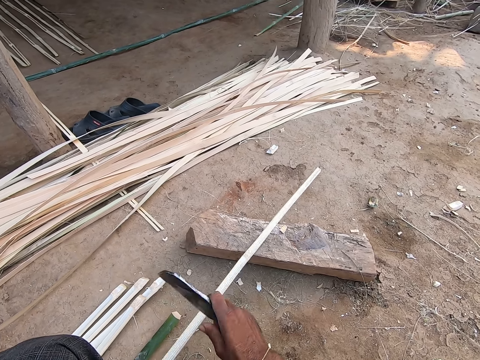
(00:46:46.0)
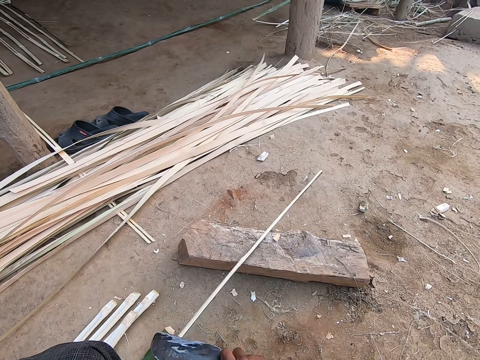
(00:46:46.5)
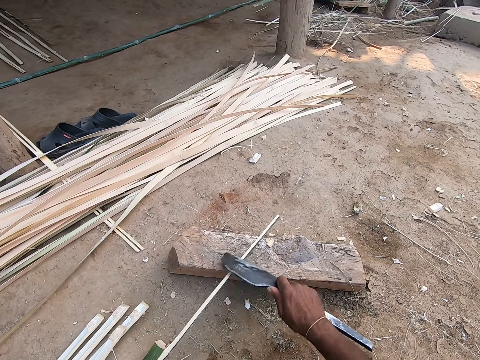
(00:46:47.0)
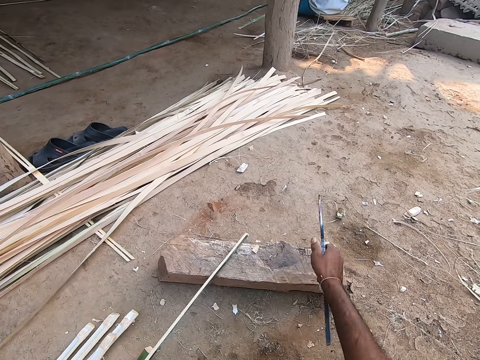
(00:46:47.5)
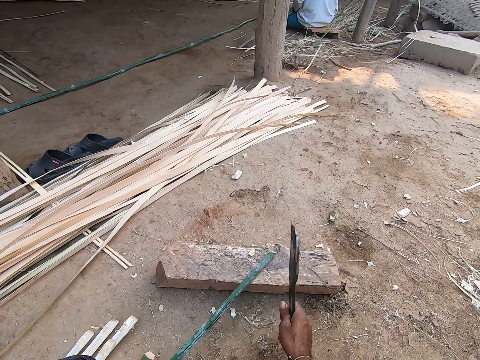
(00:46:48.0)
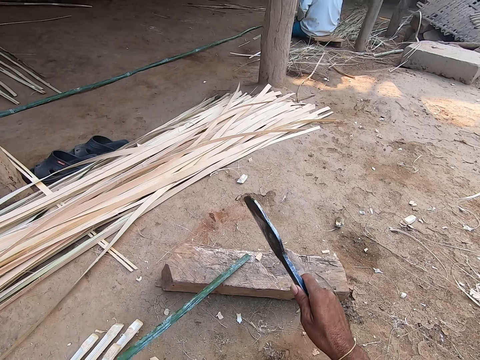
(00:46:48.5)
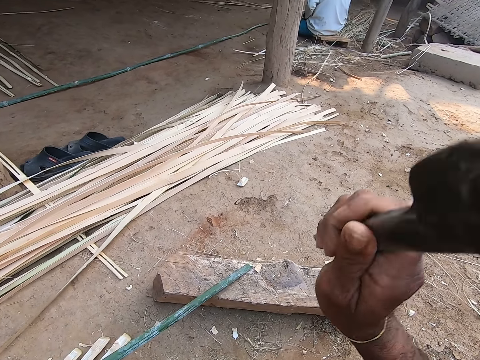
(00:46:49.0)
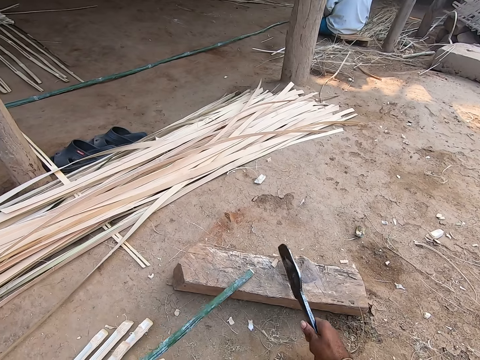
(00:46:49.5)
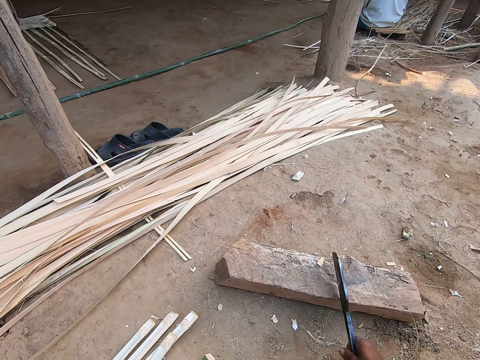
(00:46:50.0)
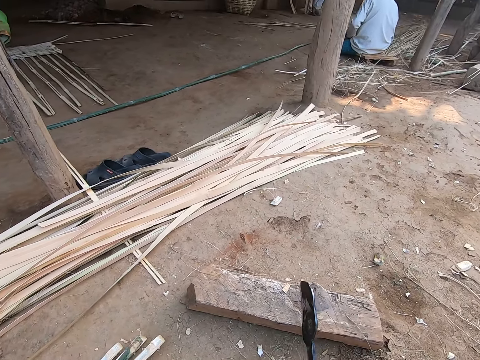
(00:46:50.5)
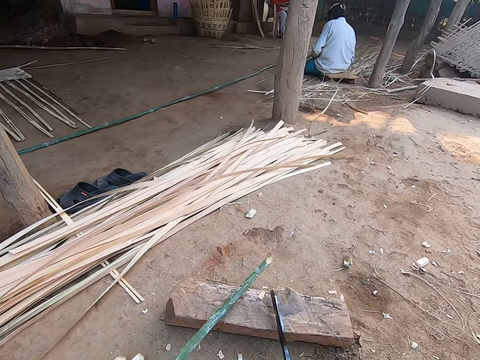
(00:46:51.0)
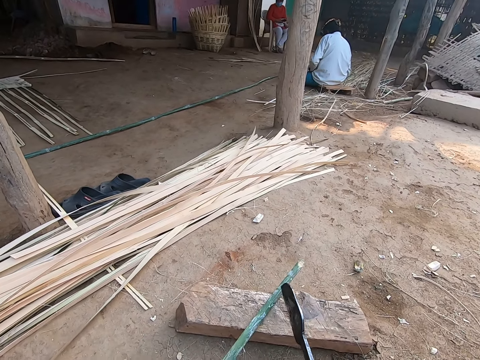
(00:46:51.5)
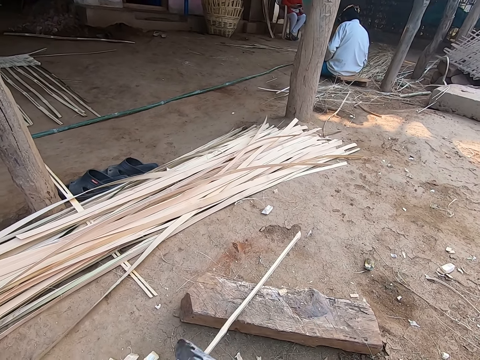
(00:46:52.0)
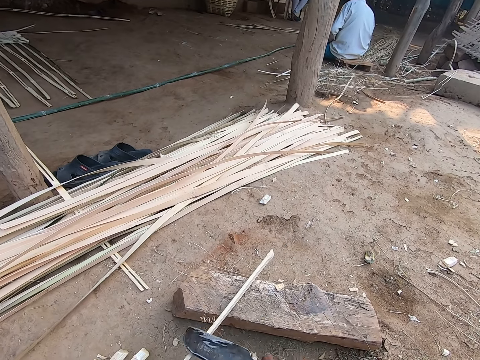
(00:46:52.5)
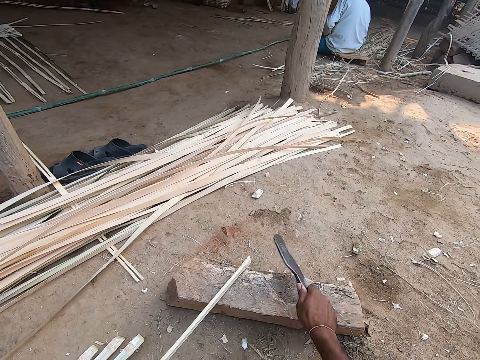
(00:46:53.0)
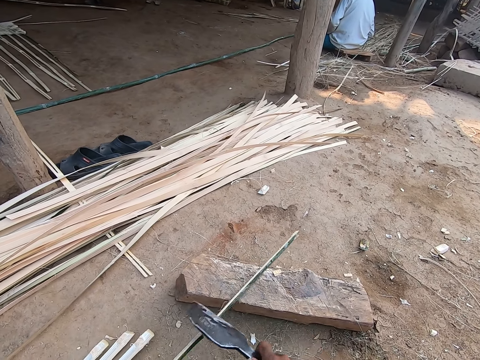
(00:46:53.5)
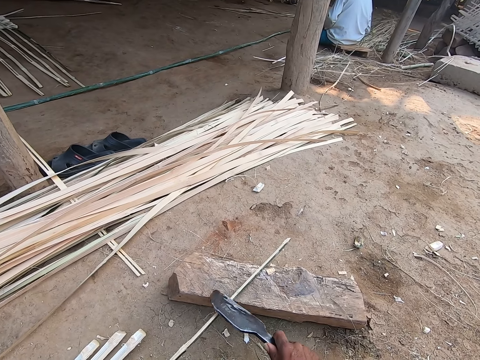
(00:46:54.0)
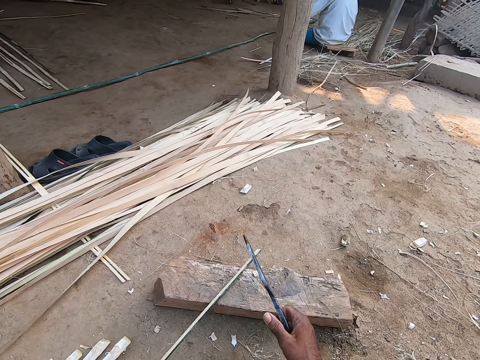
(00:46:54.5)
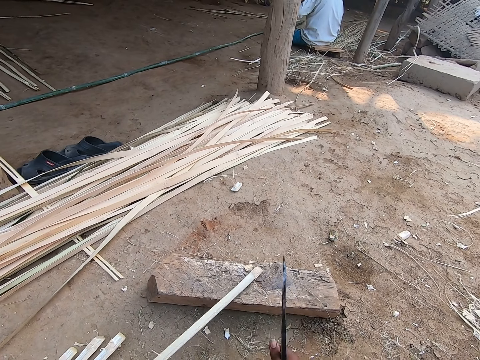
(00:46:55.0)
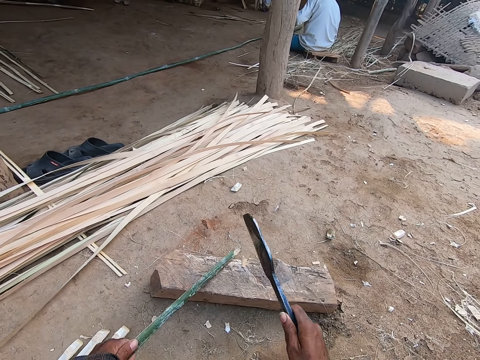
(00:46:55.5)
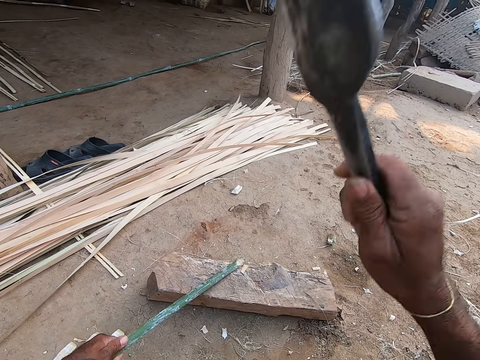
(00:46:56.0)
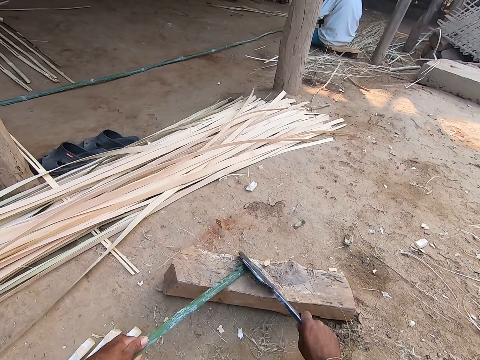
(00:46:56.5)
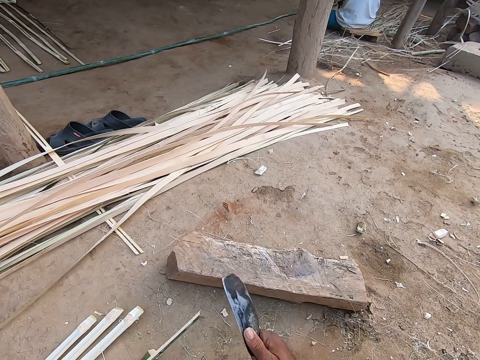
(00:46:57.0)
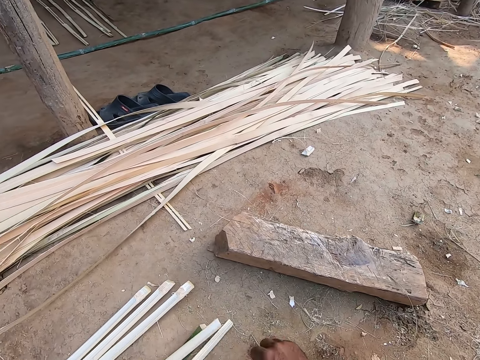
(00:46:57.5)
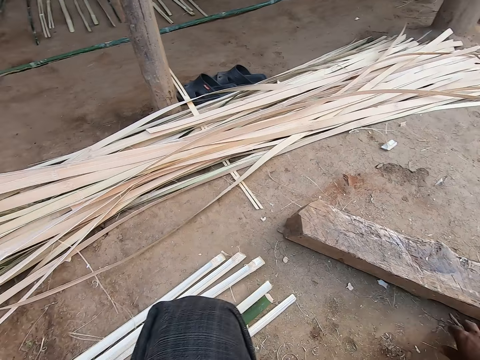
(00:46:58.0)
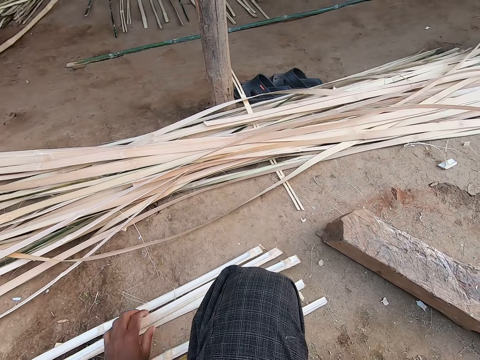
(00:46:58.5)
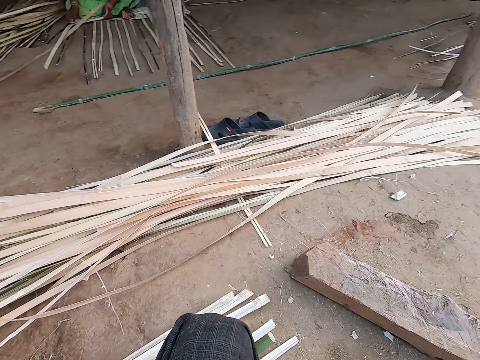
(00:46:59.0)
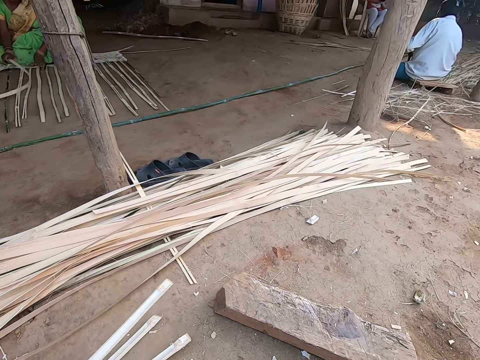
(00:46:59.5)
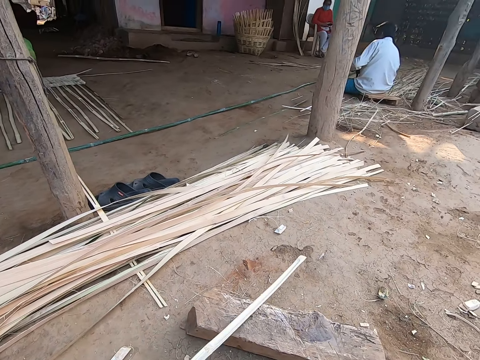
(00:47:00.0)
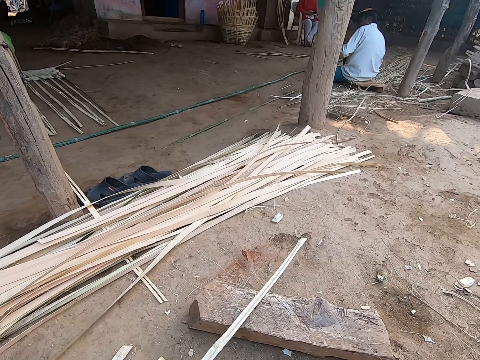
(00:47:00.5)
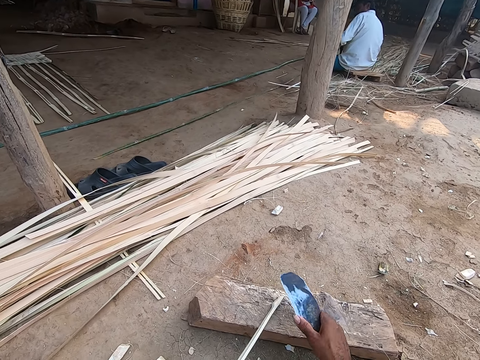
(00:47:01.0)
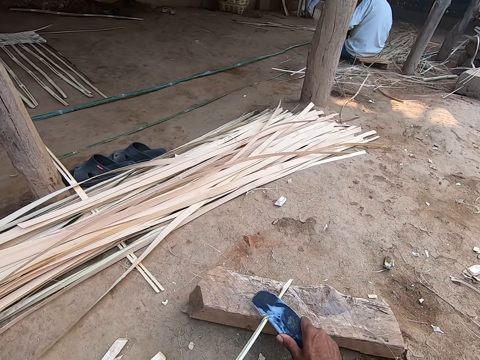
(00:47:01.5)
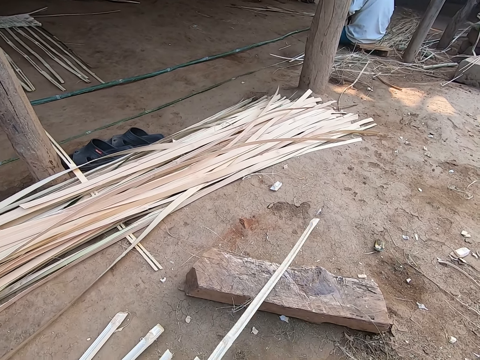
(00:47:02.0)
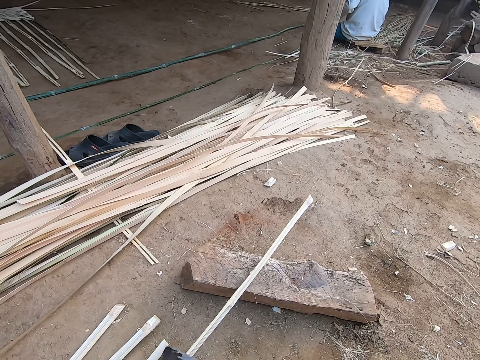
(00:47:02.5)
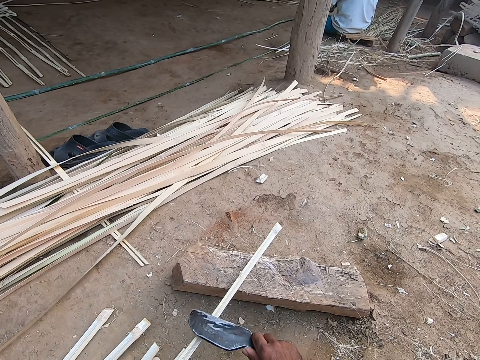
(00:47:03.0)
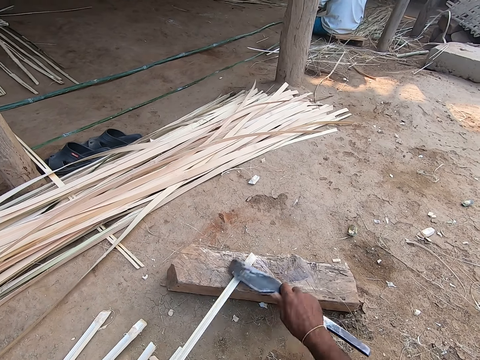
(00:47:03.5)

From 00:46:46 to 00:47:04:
The camera wearer cuts off the edge of the bamboo strip or stick with the knife in his right hand. He pulls the stick off the wood plank or piece of wood. He picks up the stick and puts the stick on the wood plank. He scrapes the bamboo strip on the piece of wood with the knife in his right hand. He cuts off the edge of the bamboo strip with the knife in his right hand. He drops the bamboo strip on the ground with his left hand. He pulls the stick off the wood plank. He moves dirt on the ground with his right hand. He picks up the bamboo strip from the ground with his left hand, places the bamboo strip on the piece of wood with his left hand, and scrapes the bamboo strip on the piece of wood with the knife in his right hand.

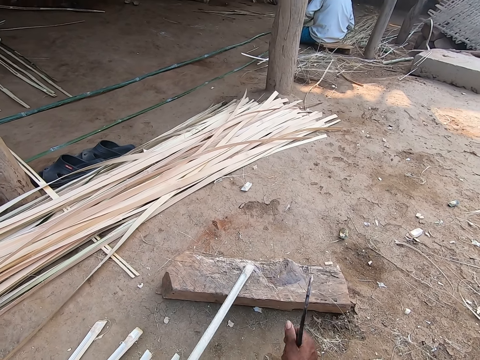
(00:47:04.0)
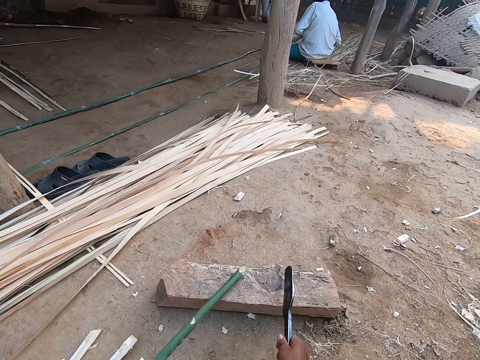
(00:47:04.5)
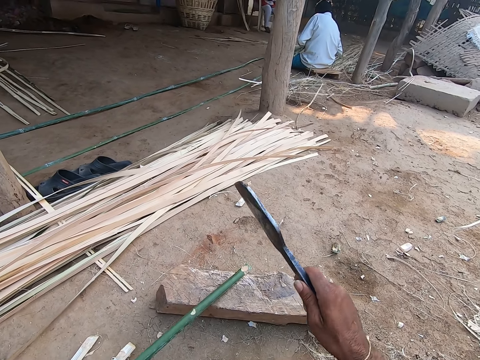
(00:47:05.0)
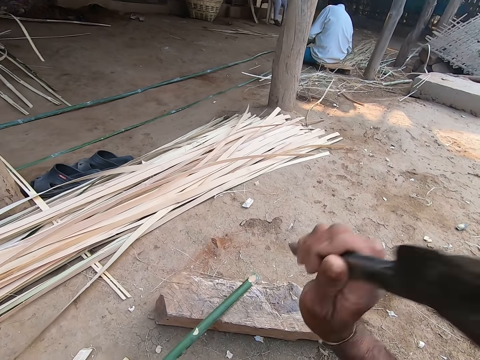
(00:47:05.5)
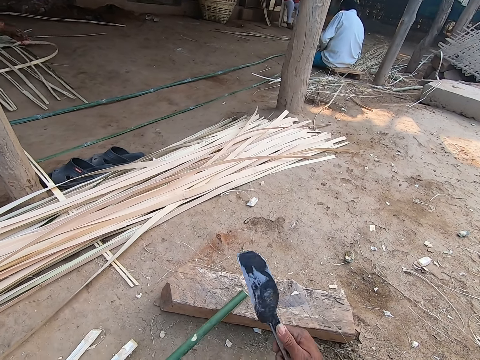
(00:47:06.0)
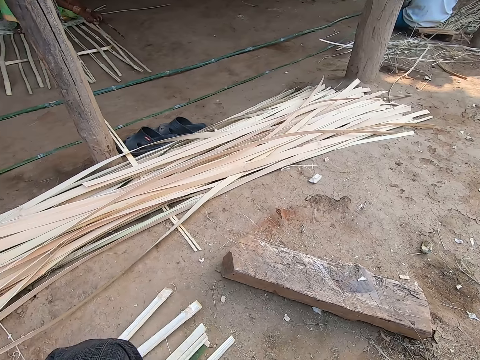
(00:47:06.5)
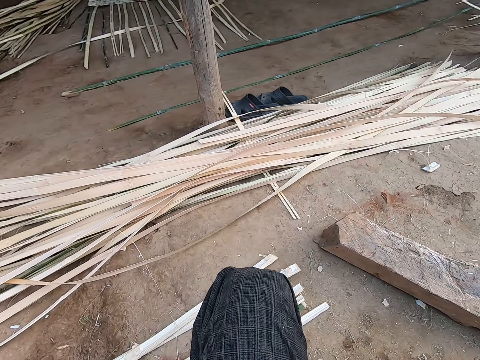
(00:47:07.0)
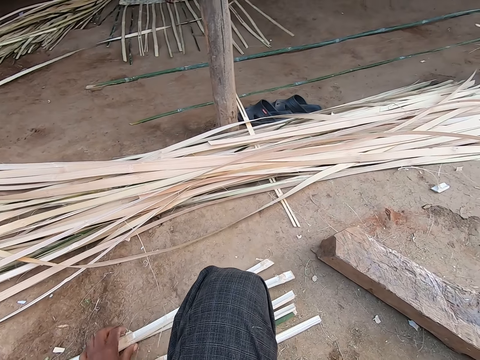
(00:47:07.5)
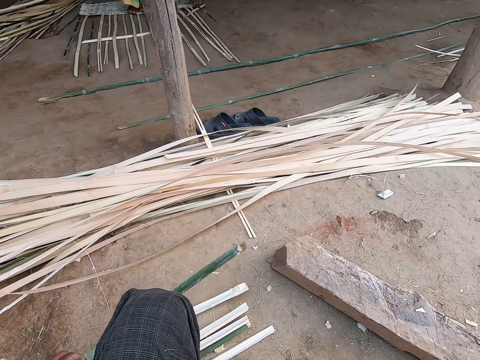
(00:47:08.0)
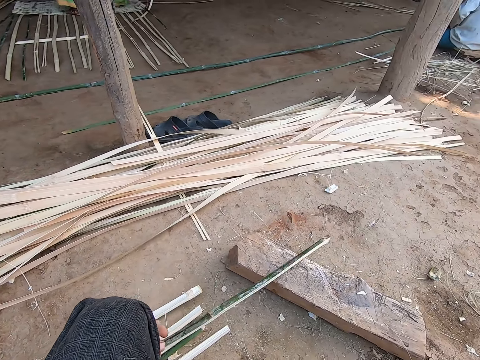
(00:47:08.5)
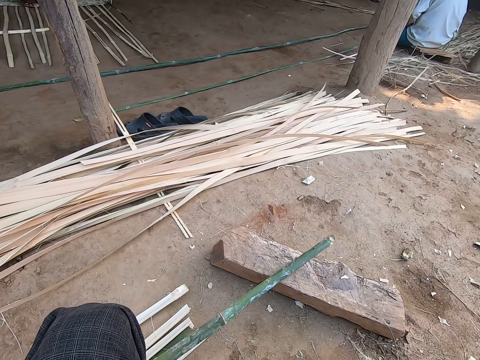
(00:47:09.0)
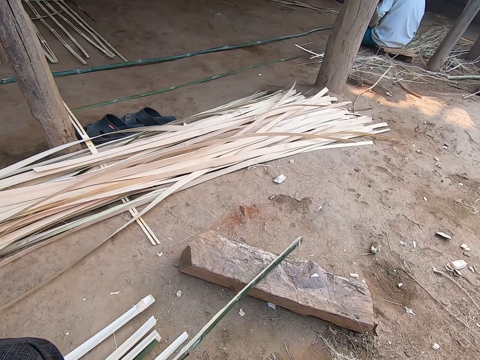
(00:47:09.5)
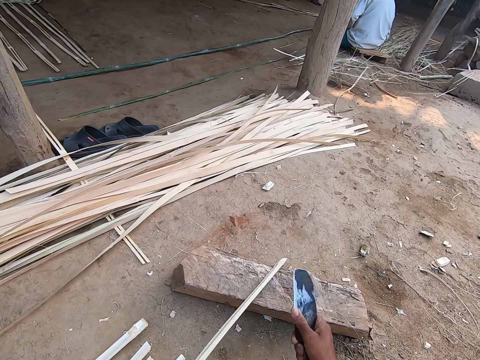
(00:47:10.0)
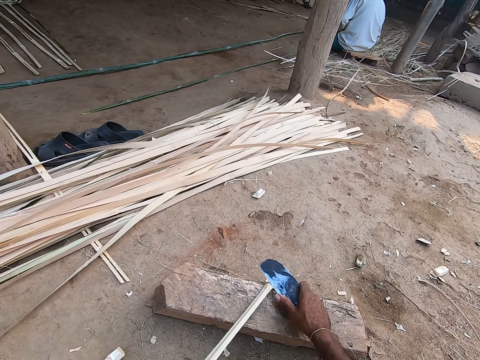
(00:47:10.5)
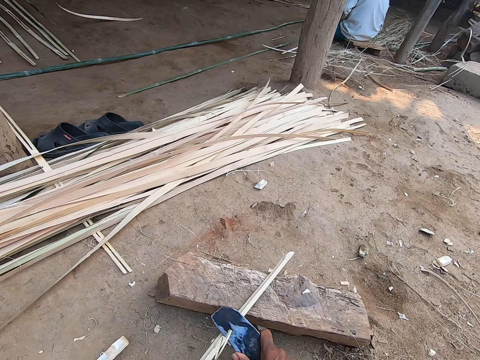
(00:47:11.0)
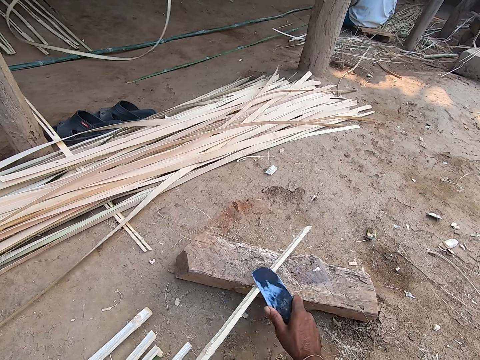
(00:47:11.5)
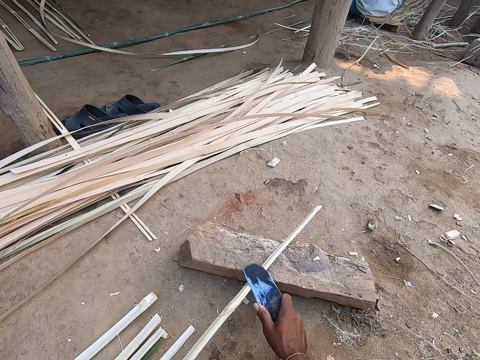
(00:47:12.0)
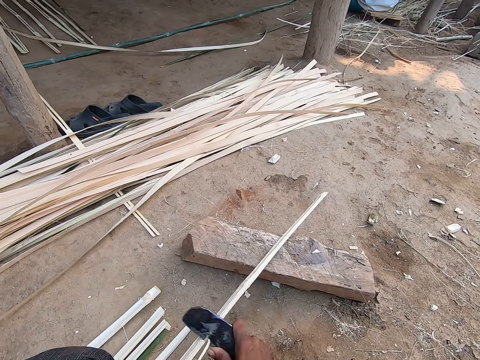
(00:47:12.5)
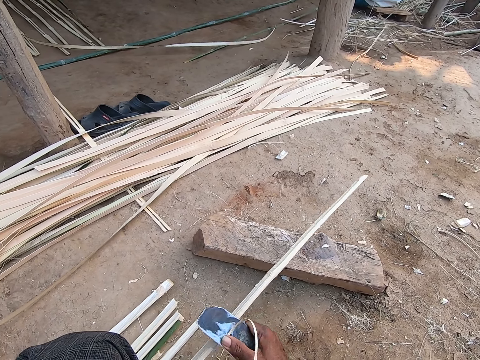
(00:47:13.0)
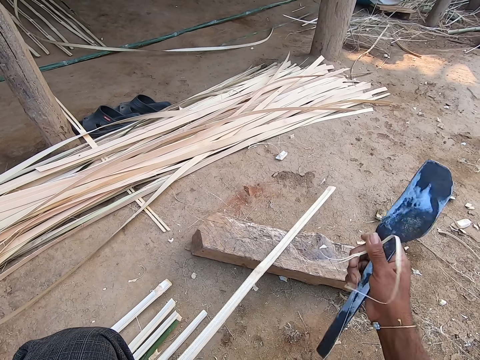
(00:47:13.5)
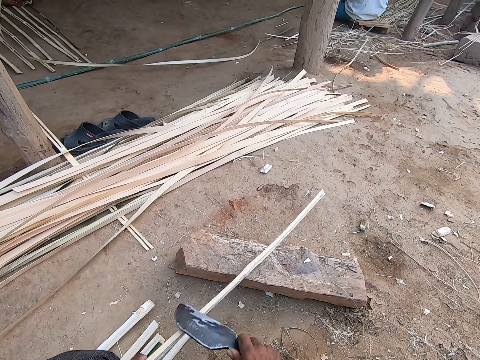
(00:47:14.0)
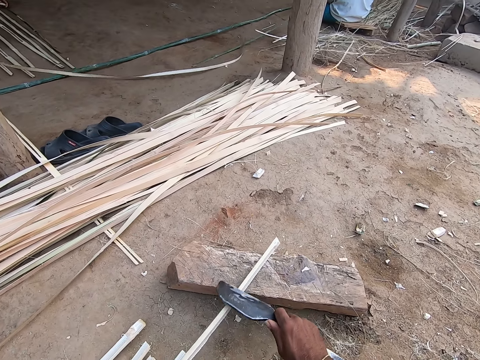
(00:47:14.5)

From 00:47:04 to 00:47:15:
The camera wearer flips the bamboo strip or stick on the piece of wood or wood plank with his left hand. He pulls the knife off the stick. He cuts off the edge of the bamboo strip with the knife in his right hand. He drops the bamboo strip on the ground with his left hand. He pulls the stick off the wood plank. He picks up the bamboo strip from the ground with his left hand, places the bamboo strip on the piece of wood with his left hand, and scrapes the bamboo strip on the piece of wood with the knife in his right hand.
